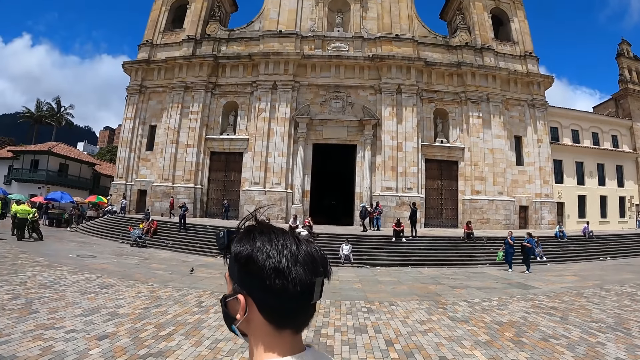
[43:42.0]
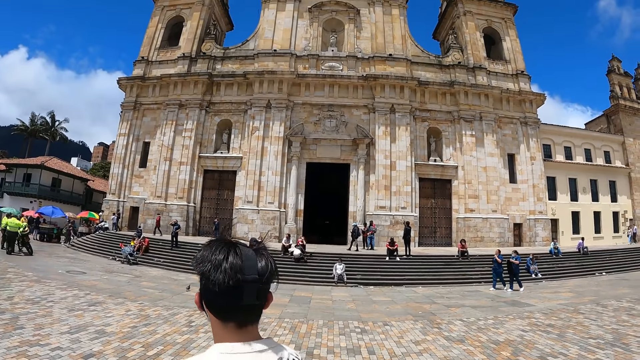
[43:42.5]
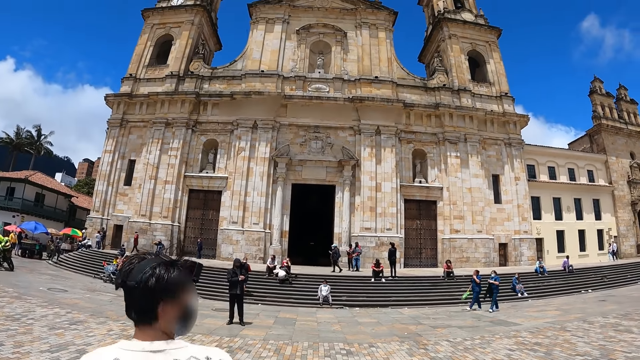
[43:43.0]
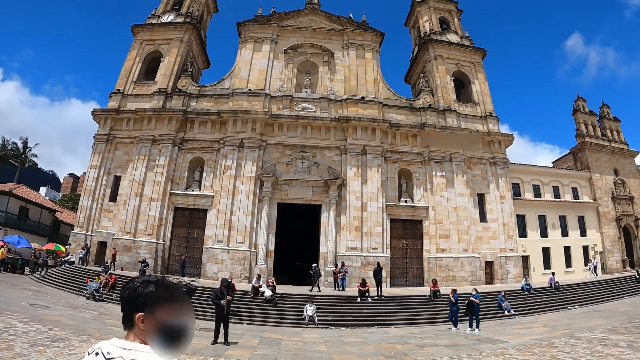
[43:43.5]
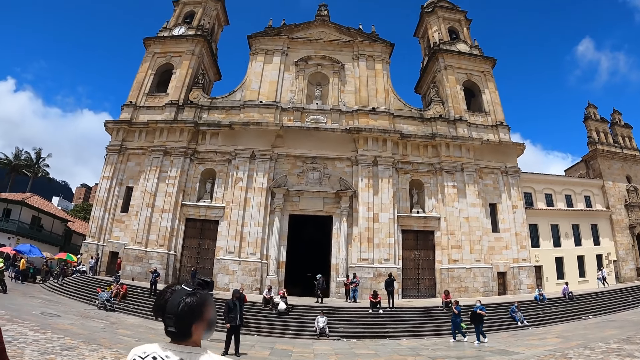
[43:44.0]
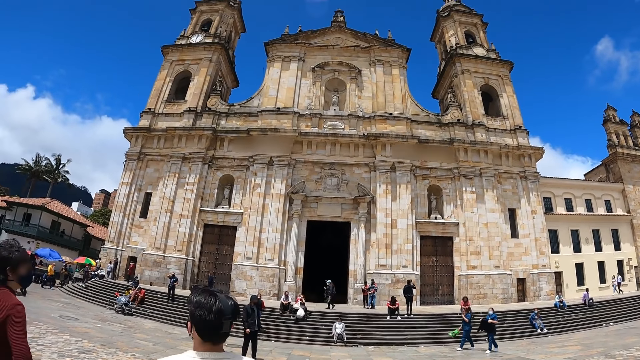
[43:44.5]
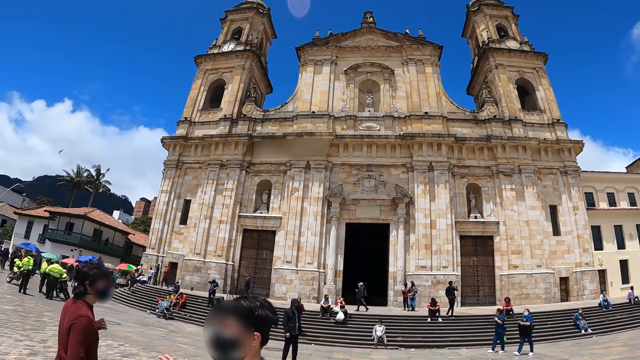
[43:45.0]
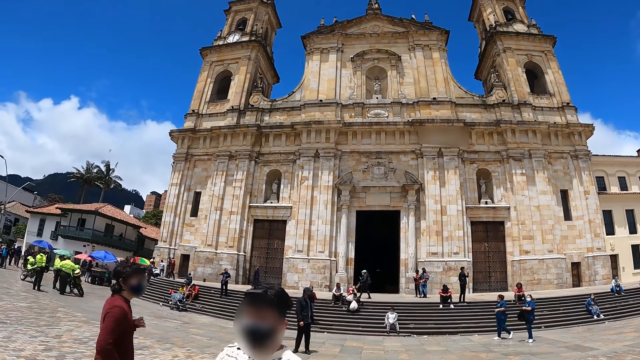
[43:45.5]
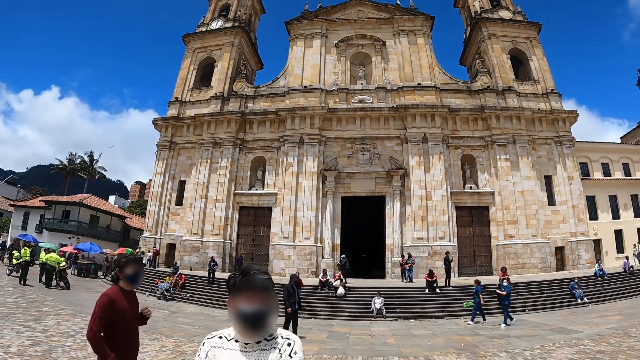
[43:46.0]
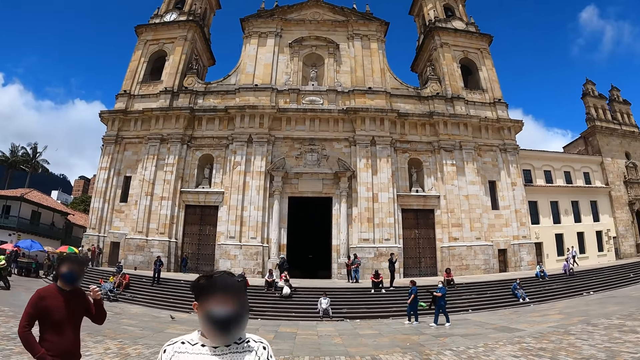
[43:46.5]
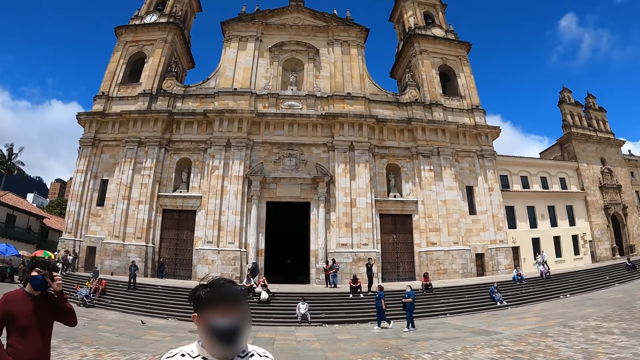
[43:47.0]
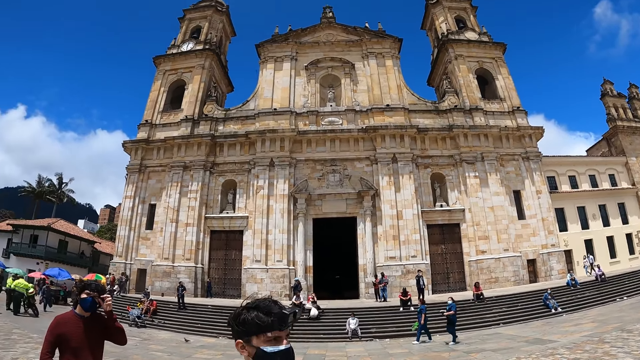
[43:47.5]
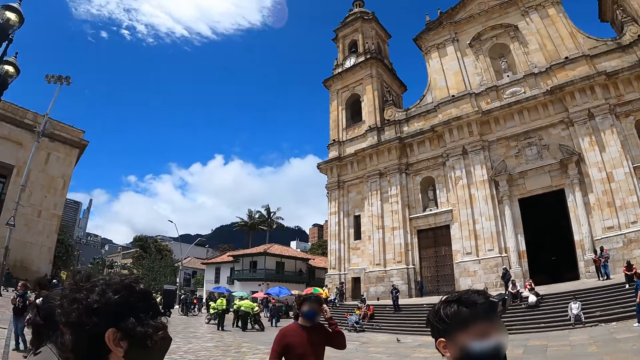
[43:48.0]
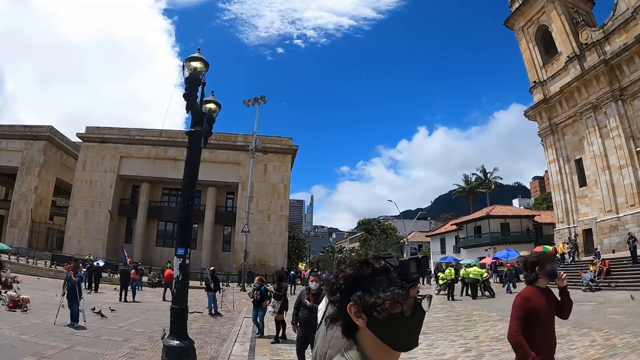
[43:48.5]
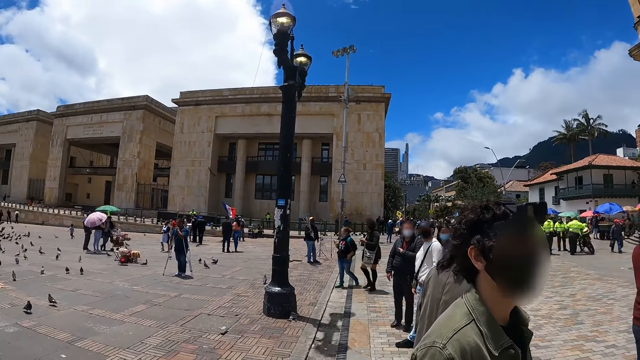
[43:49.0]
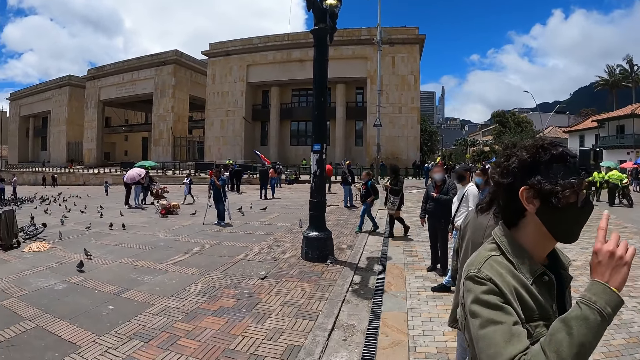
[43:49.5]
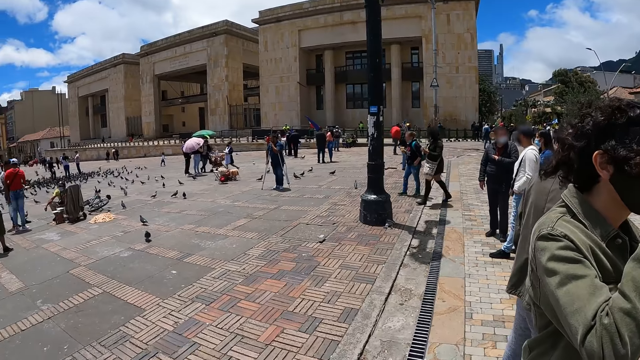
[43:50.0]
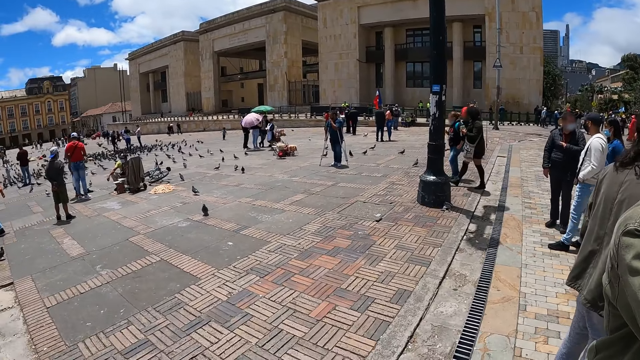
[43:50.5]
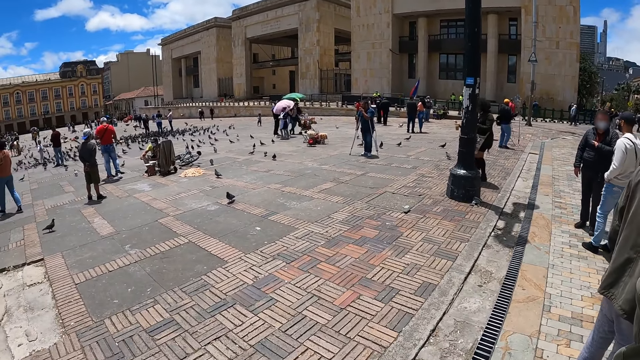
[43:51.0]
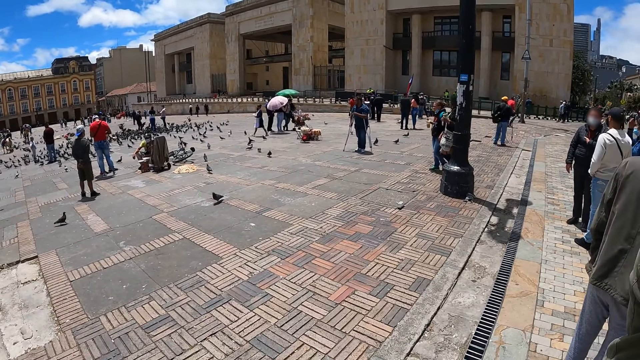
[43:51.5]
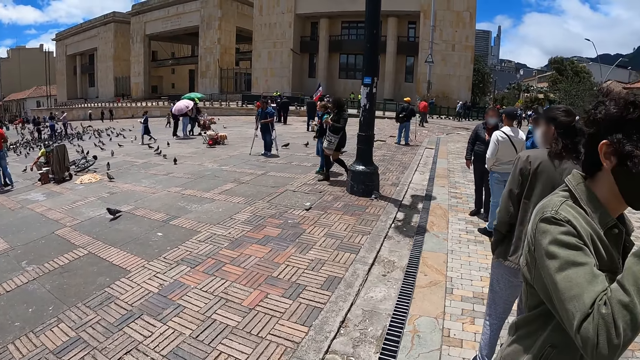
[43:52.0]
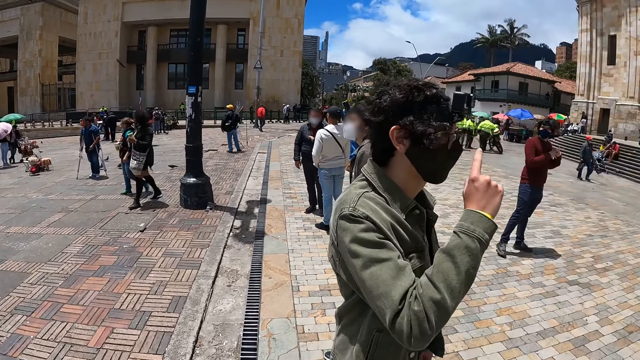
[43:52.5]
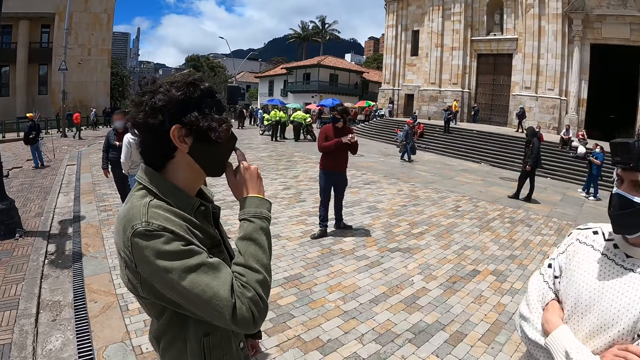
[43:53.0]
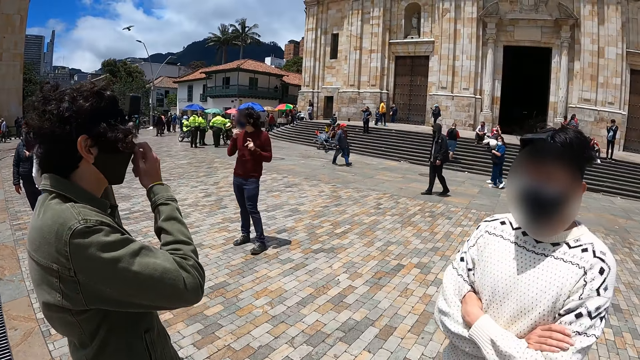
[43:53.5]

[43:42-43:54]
A person touches an ear with the left hand. The camera wearer looks around. A man holds his head.

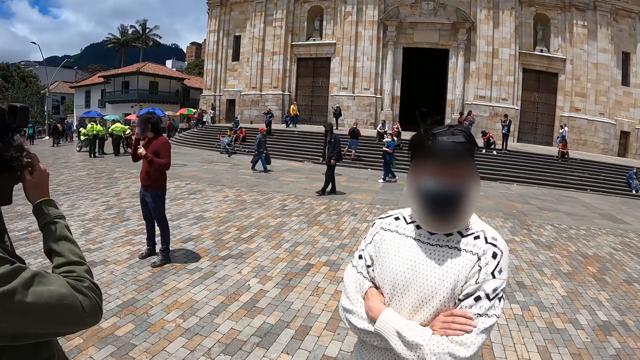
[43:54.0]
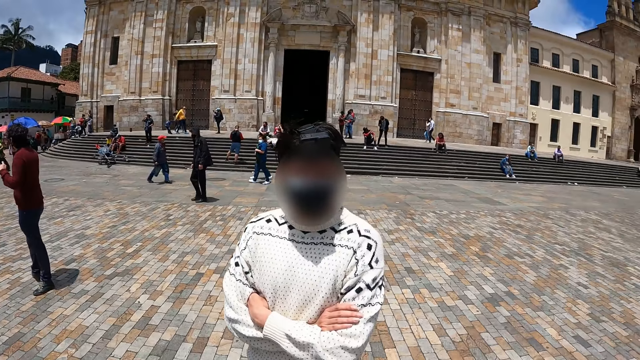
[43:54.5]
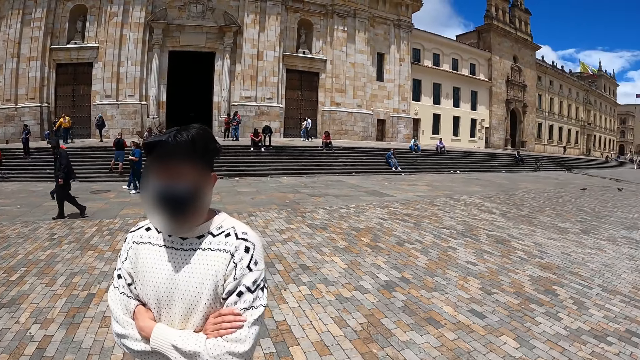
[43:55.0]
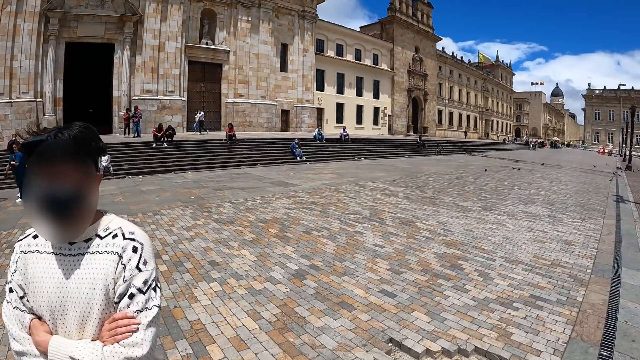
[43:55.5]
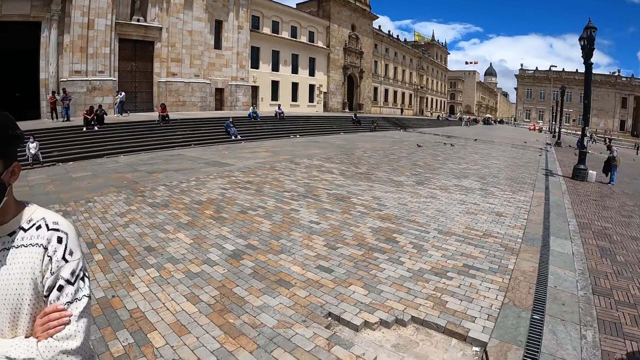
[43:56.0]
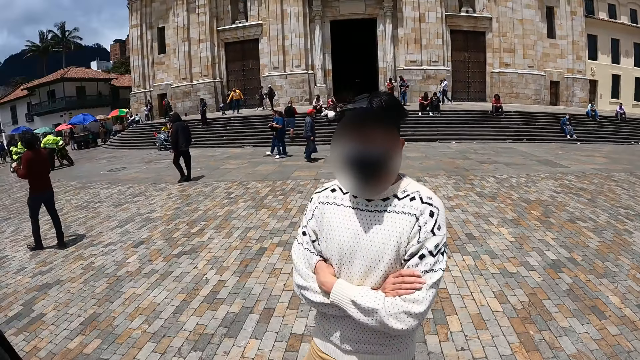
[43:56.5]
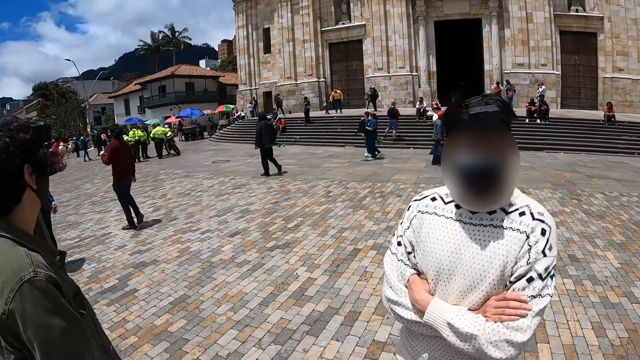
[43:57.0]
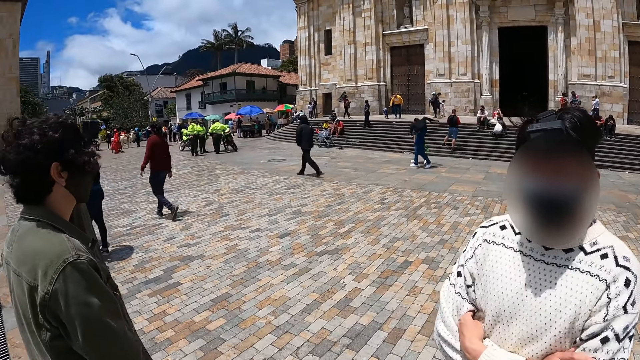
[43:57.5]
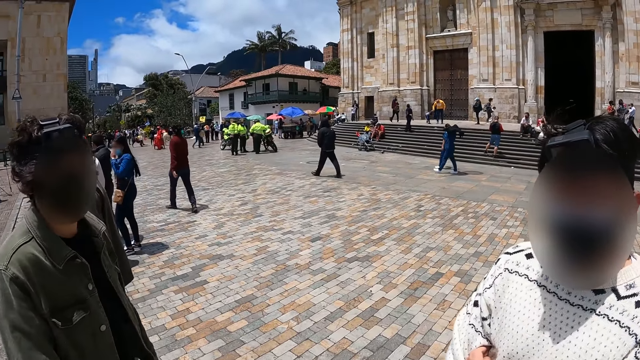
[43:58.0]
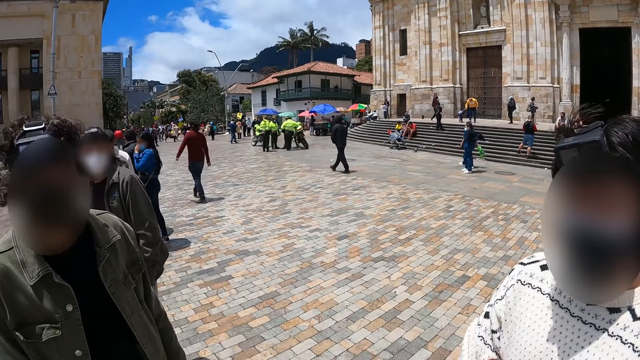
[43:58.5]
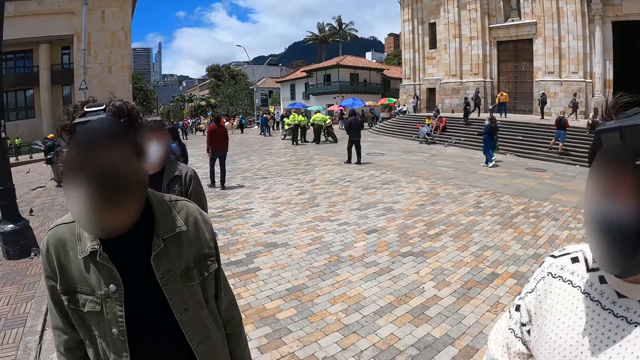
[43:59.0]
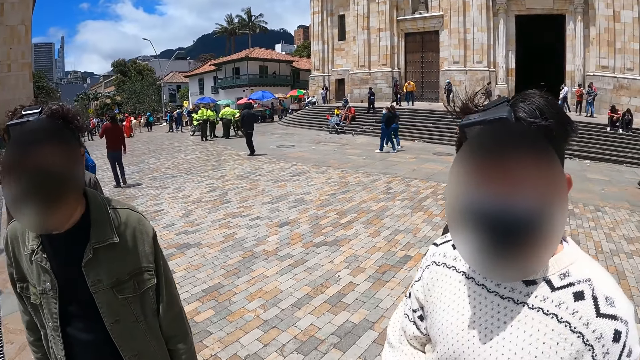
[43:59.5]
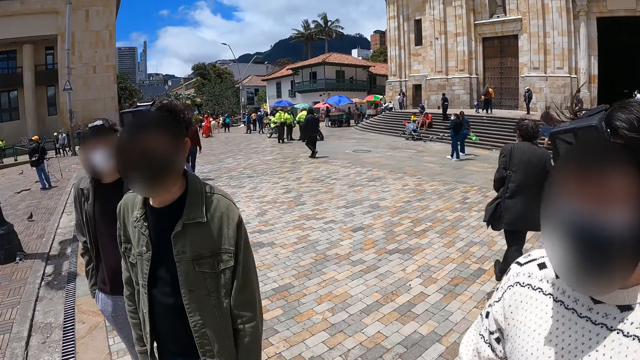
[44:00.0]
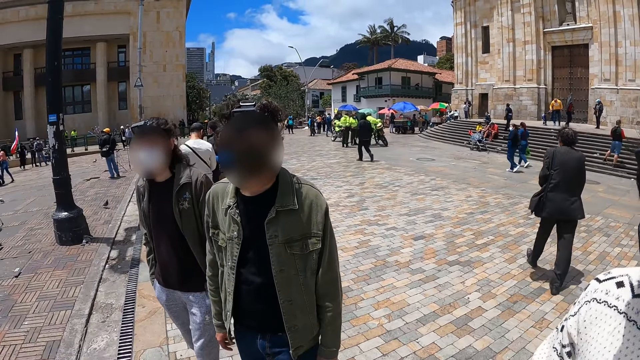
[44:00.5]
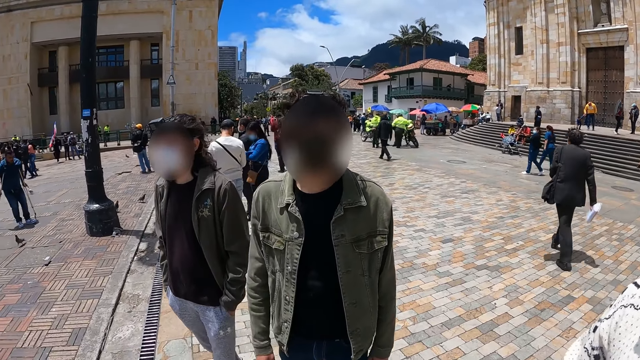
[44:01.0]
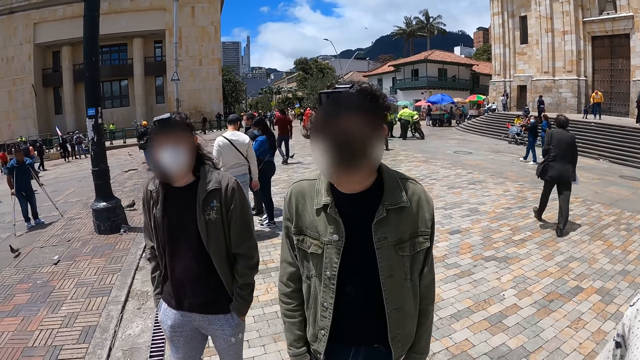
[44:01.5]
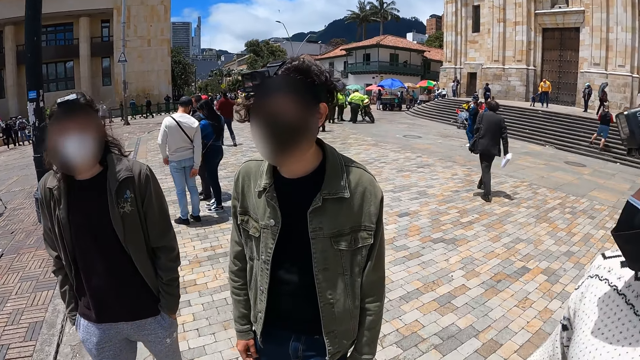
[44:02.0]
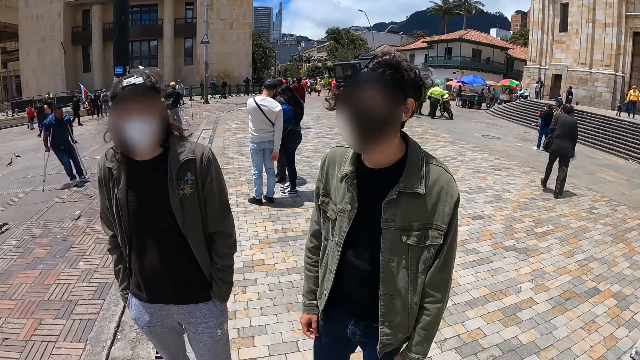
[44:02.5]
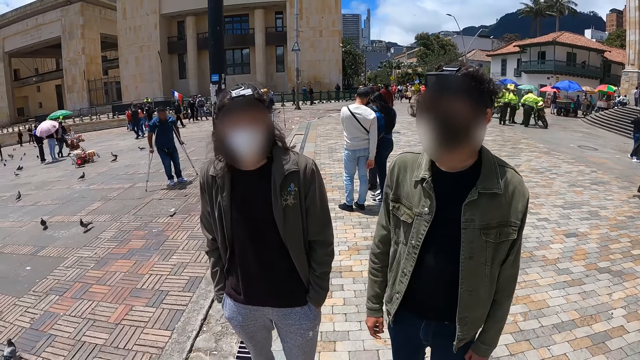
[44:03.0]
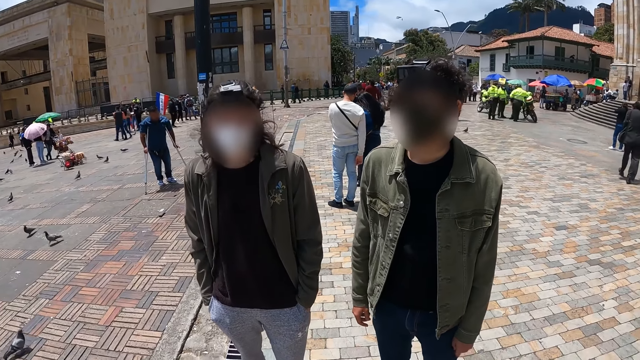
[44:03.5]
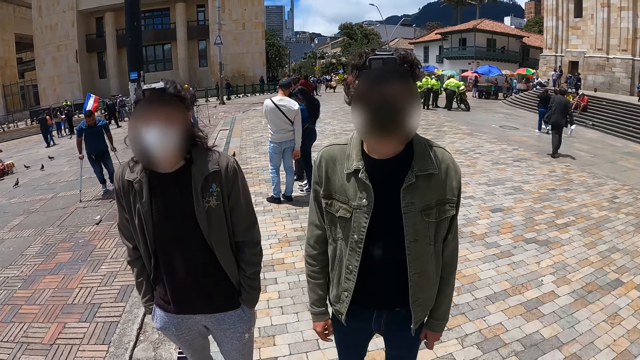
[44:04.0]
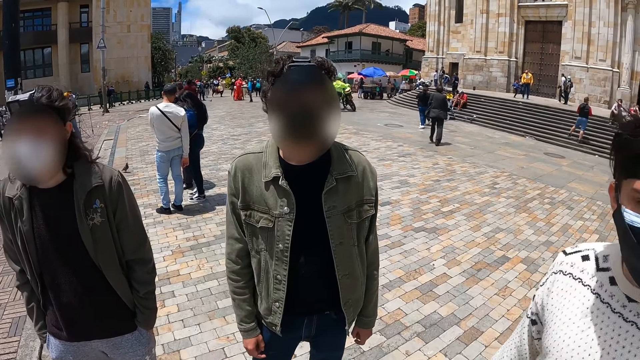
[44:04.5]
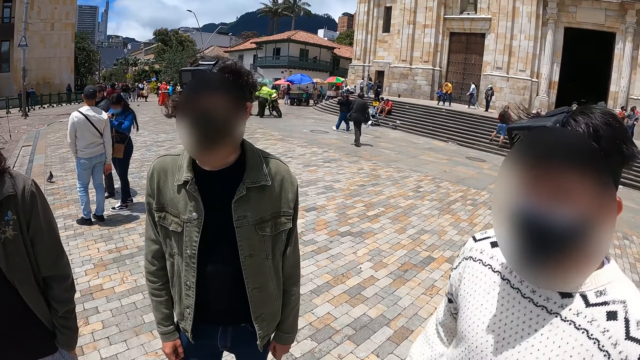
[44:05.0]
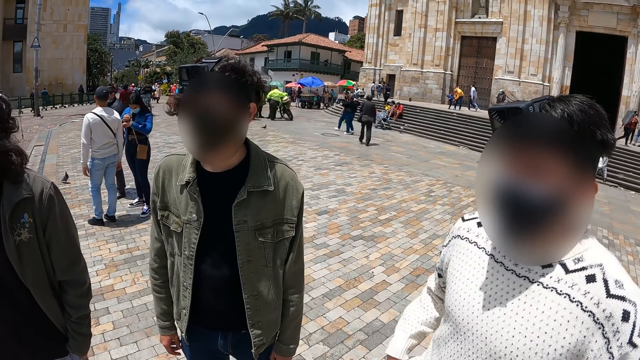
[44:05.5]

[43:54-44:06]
A man interacts with the camera wearer. The camera wearer interacts with the guys. They interact with people.
